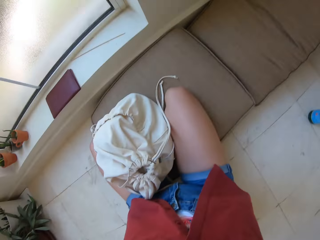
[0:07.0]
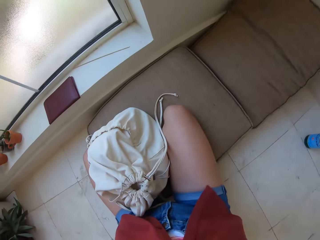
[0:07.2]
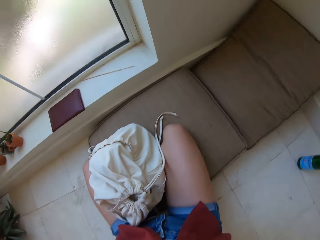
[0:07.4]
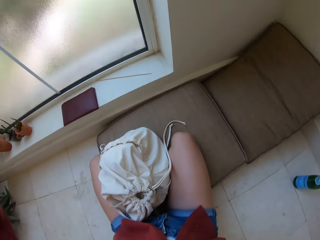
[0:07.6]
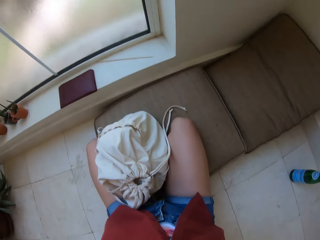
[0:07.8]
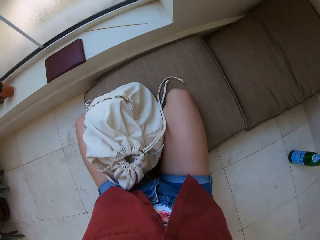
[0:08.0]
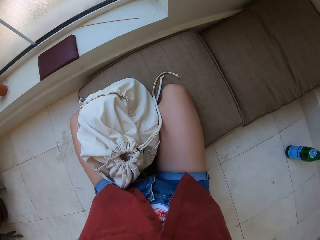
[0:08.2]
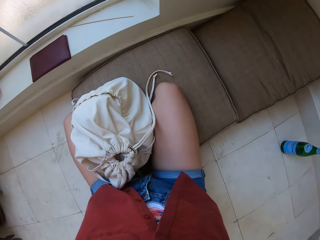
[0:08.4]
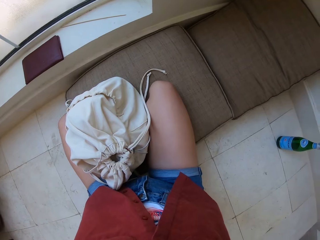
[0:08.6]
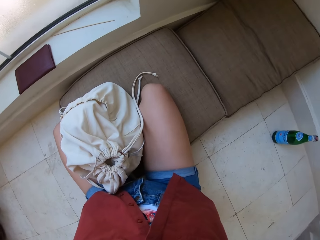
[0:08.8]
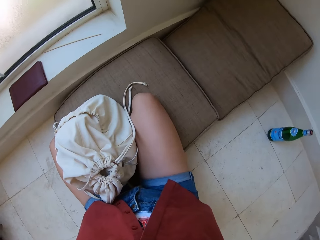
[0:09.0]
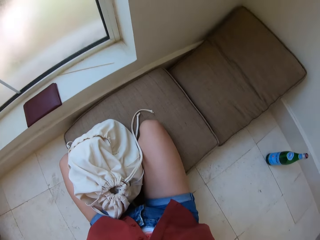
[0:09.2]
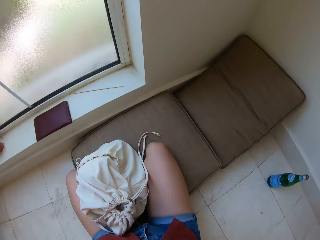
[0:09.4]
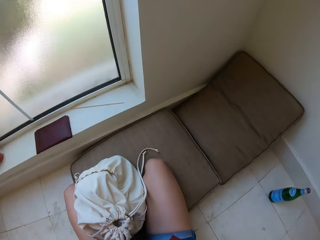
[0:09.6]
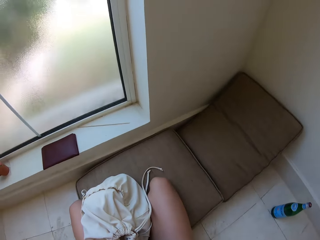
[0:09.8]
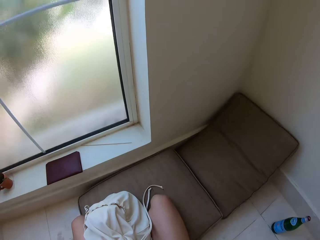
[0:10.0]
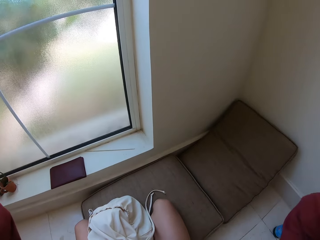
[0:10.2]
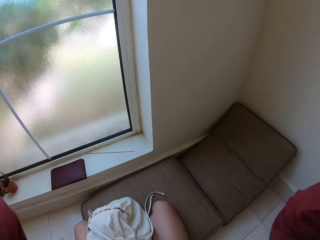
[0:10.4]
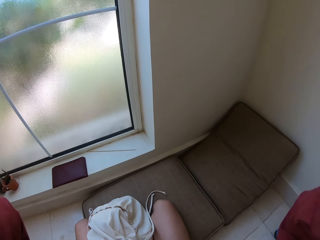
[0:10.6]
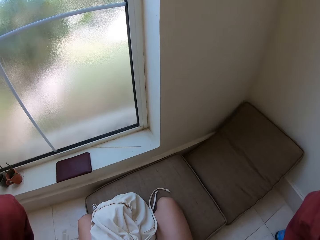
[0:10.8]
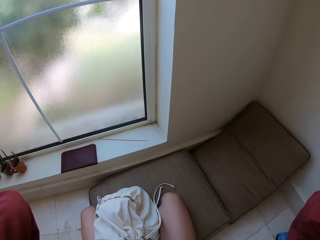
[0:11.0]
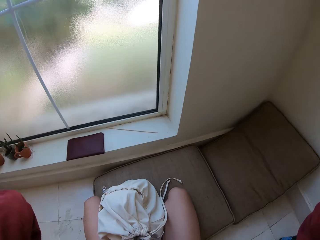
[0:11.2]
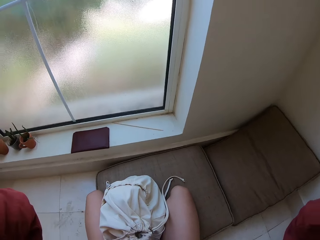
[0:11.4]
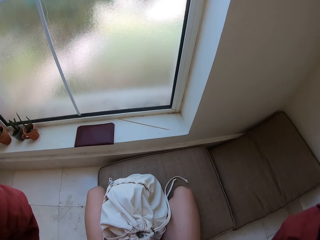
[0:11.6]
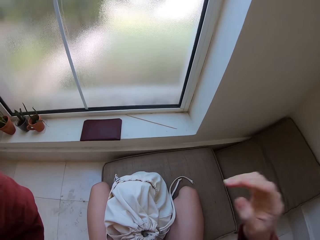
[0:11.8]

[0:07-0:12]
The camera wearer looks down. They raise both hands.

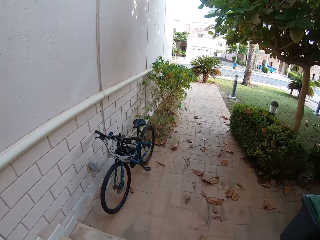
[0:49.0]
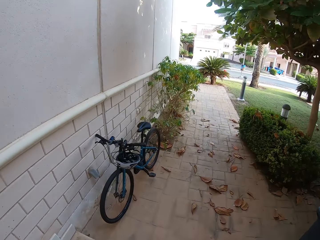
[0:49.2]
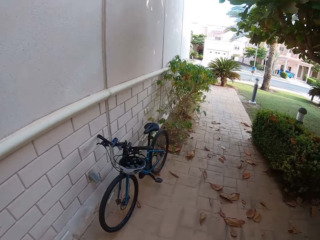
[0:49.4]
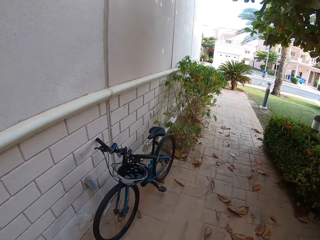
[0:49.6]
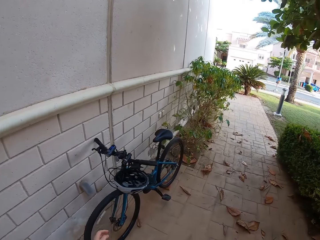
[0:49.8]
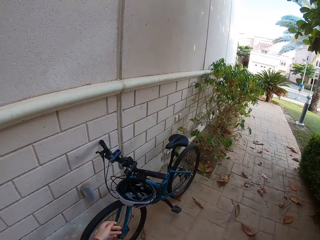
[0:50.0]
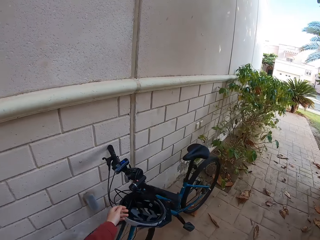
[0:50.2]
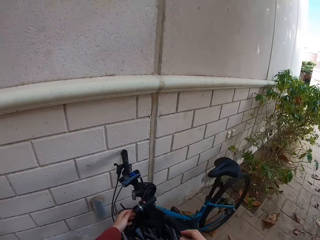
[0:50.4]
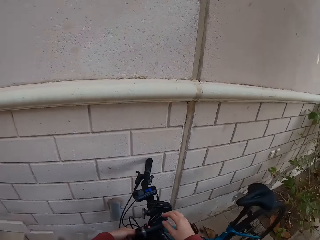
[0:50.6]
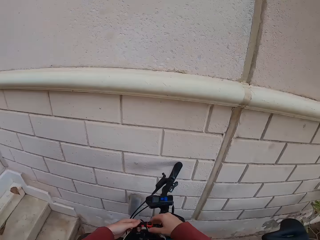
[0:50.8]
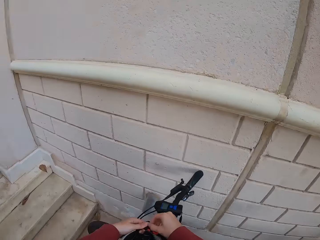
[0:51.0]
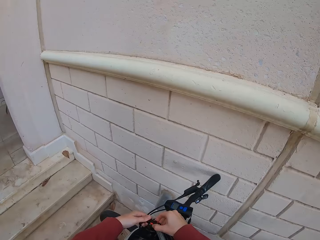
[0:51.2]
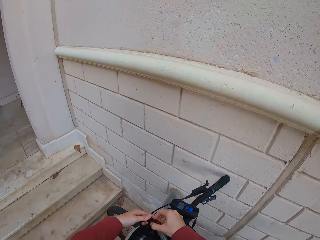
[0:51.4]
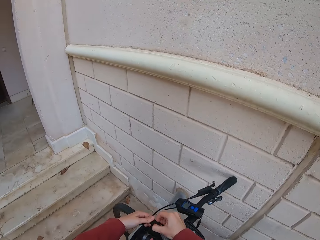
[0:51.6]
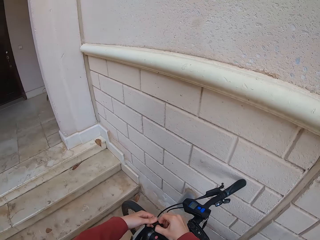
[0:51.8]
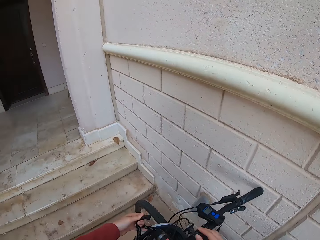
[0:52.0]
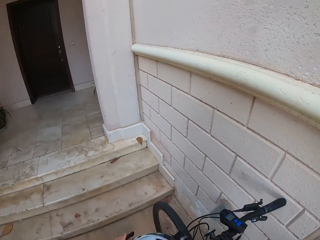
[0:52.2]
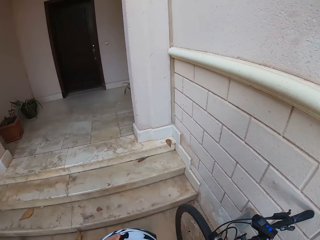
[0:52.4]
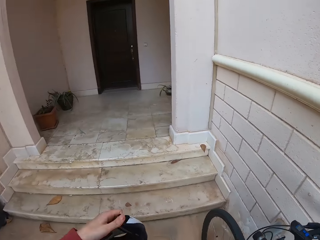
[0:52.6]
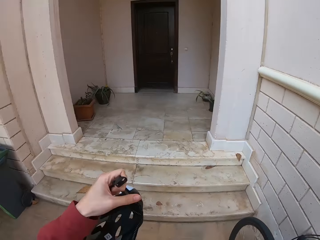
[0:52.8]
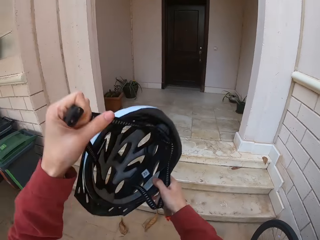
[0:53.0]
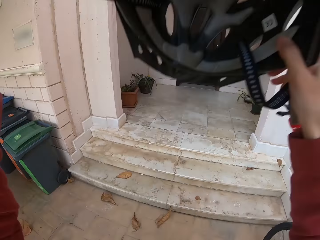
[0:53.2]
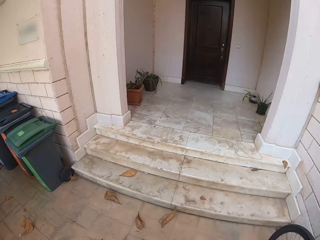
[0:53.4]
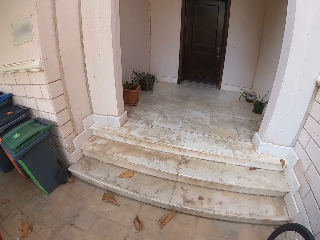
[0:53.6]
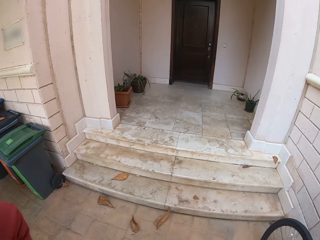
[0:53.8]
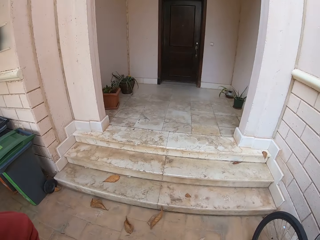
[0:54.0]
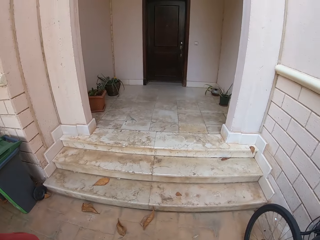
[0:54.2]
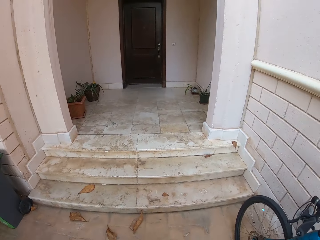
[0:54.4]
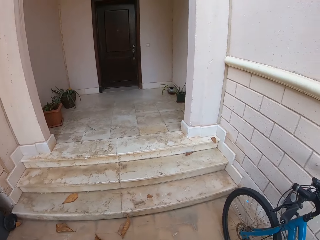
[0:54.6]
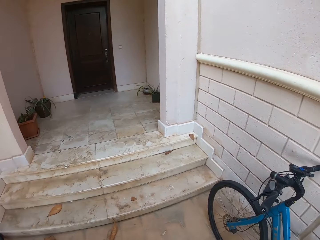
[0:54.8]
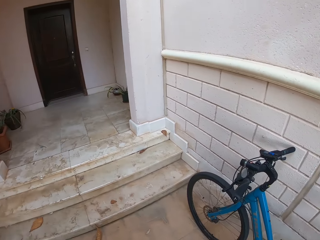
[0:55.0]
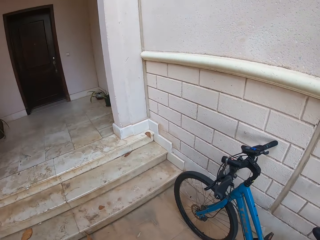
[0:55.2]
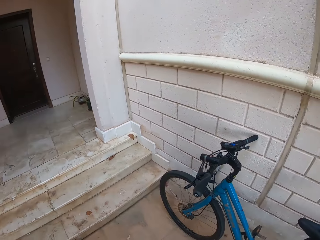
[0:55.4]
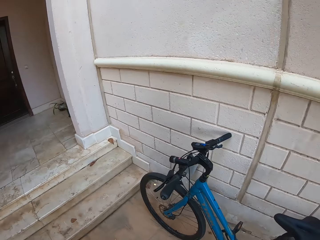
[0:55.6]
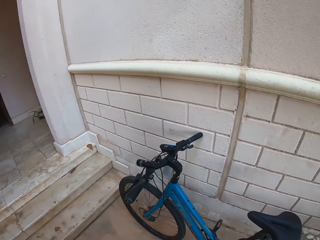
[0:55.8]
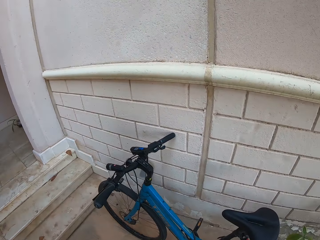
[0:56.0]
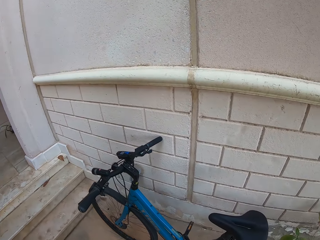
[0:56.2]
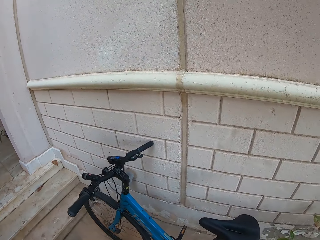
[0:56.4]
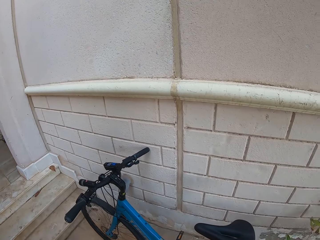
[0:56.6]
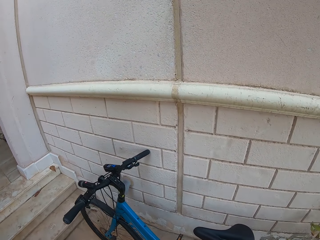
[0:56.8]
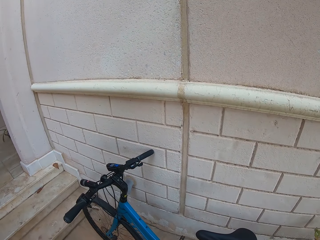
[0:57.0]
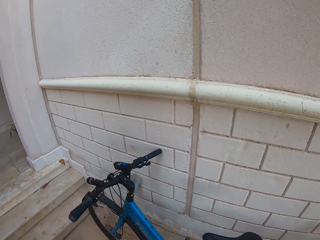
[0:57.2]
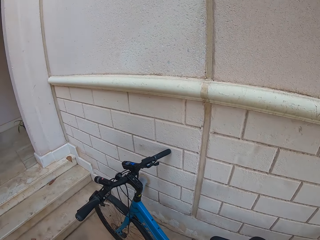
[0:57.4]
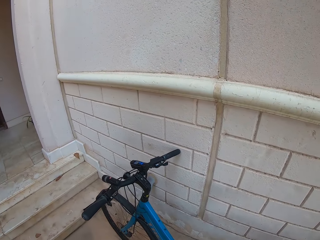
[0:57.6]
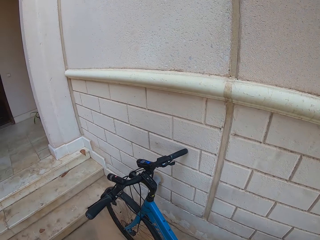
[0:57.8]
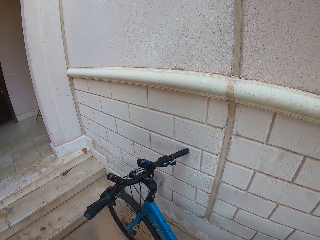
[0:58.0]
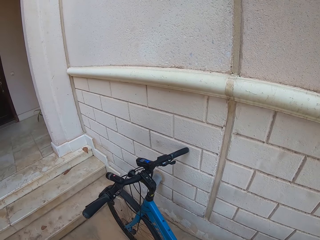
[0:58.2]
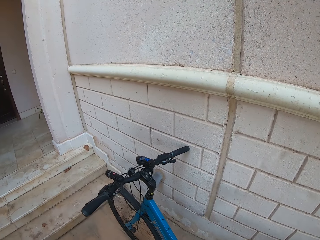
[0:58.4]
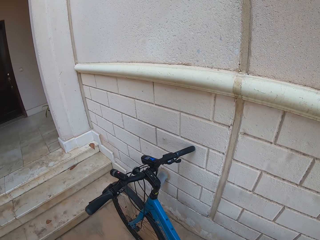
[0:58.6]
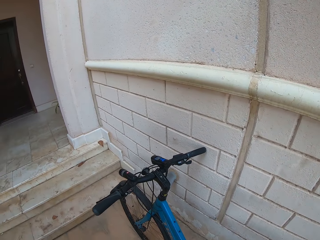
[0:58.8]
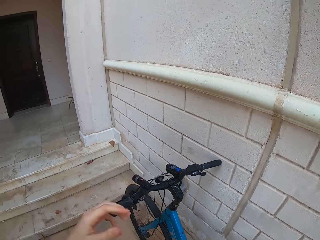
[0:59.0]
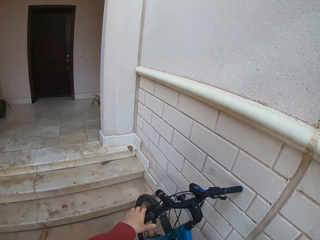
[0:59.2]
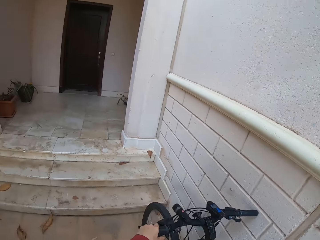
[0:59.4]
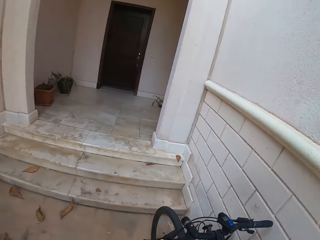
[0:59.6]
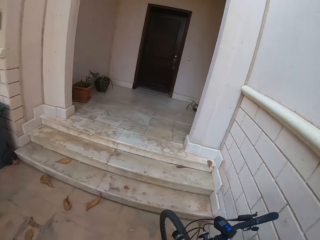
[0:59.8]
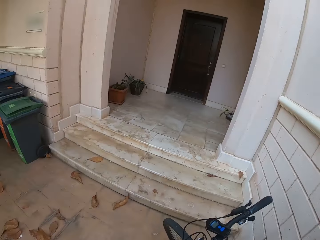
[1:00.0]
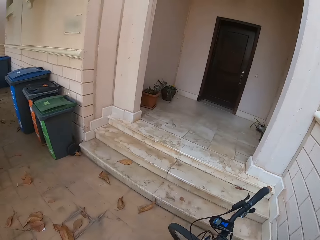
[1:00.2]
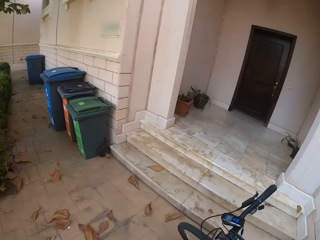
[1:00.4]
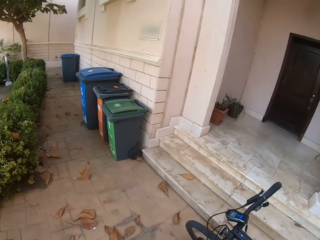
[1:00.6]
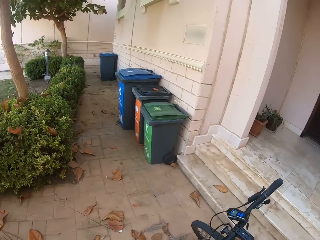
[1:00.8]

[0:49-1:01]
The camera wearer picks up the helmet. They untie the helmet from the bicycle. They put on the helmet. They pick up the bicycle.

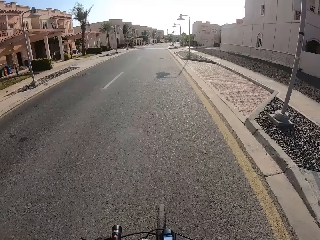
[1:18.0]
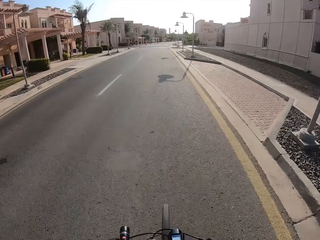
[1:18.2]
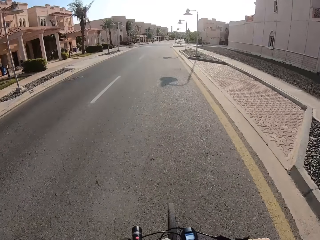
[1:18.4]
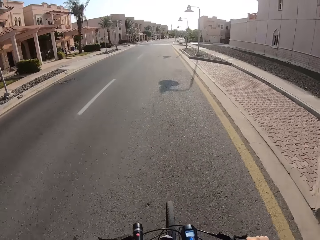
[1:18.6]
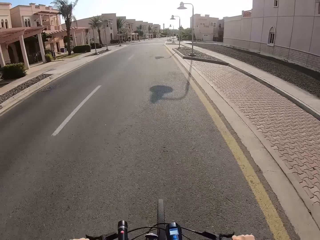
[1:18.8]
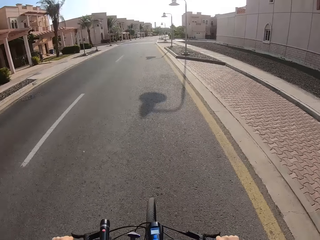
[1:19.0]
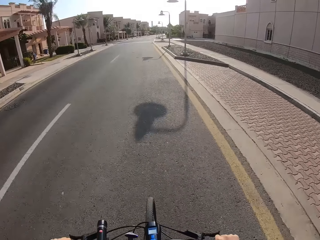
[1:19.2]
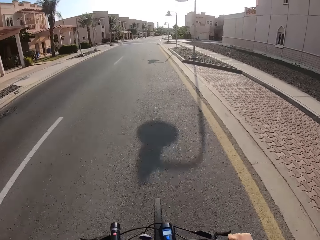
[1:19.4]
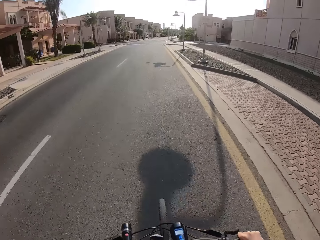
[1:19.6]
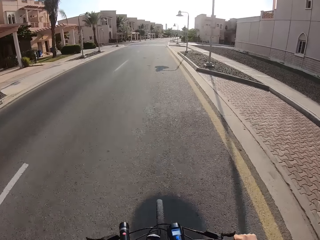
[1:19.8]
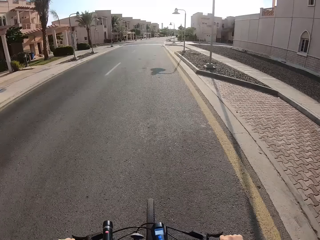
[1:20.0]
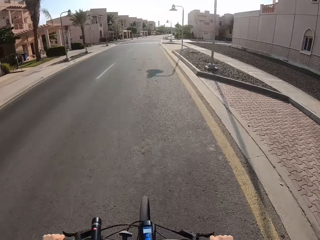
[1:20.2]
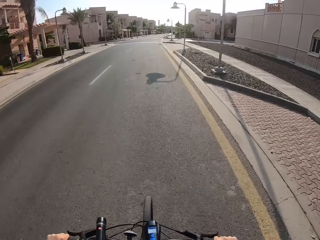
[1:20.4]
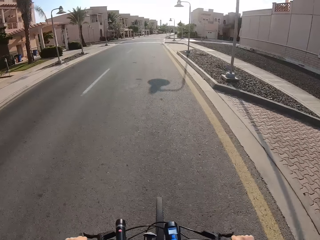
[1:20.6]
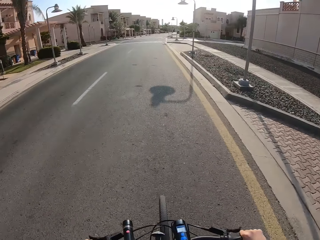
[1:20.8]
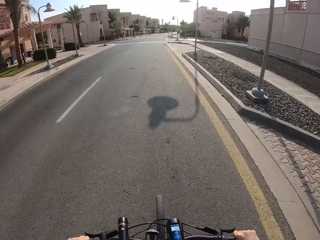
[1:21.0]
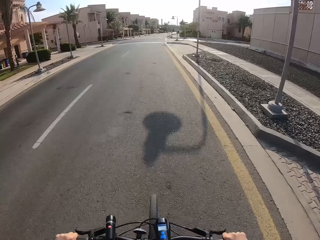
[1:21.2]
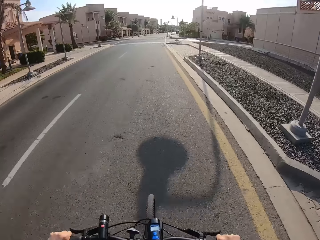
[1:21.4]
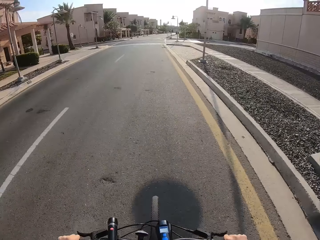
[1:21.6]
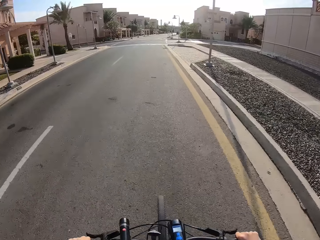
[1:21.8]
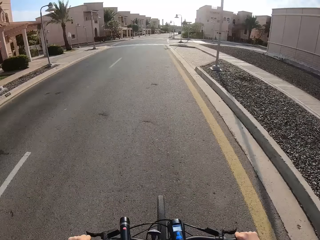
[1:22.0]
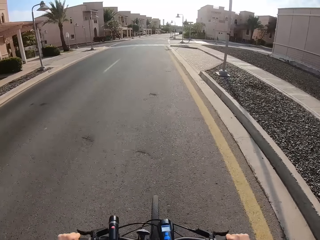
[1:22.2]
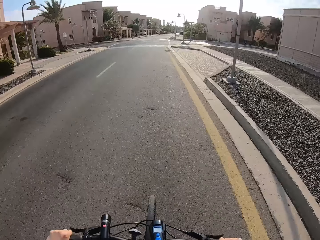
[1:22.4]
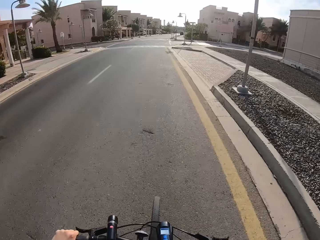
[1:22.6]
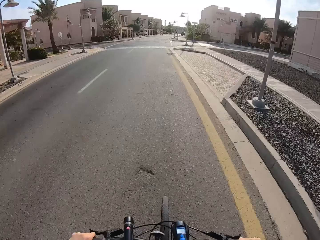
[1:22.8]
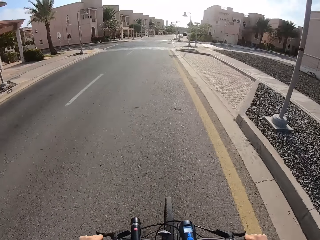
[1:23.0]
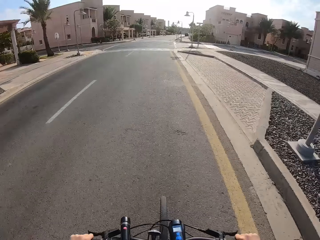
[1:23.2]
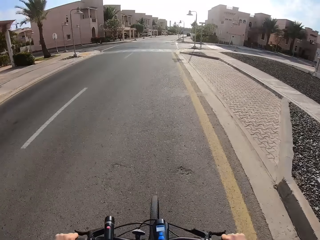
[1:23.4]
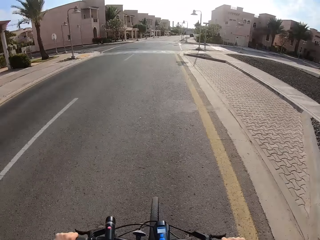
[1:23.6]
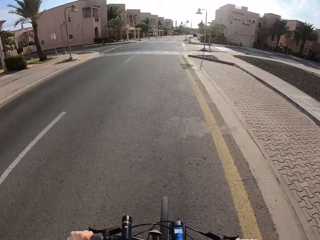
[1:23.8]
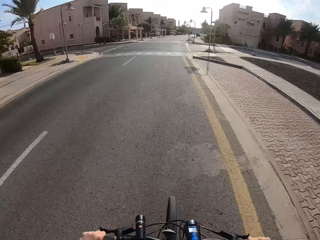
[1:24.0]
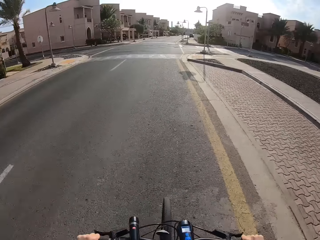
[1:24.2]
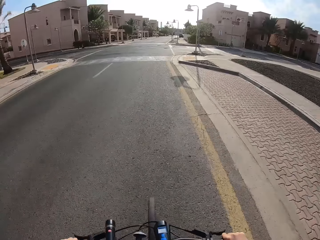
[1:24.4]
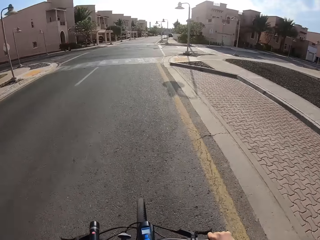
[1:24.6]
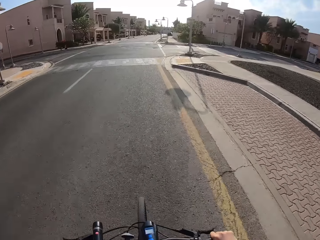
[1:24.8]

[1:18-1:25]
The camera wearer cycles along the road.
